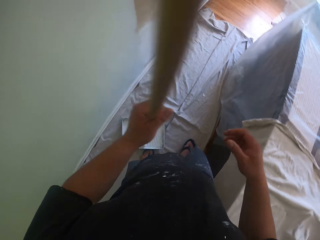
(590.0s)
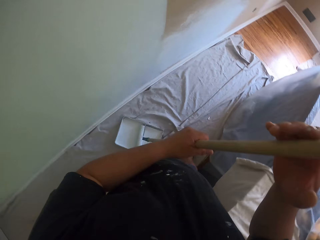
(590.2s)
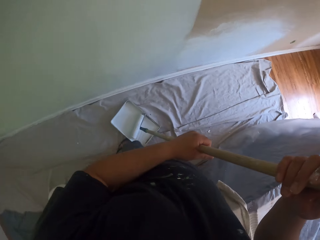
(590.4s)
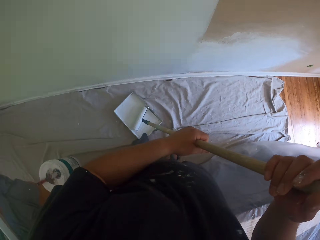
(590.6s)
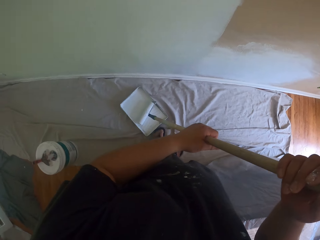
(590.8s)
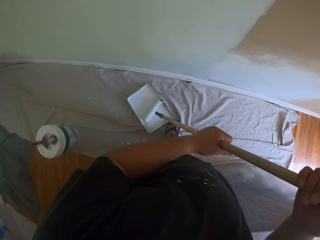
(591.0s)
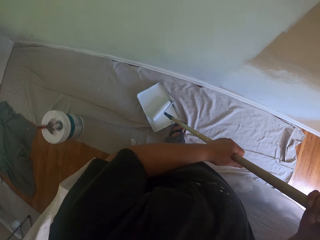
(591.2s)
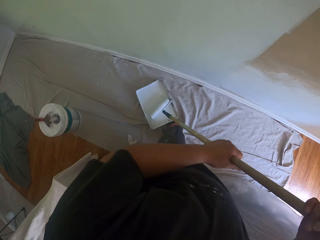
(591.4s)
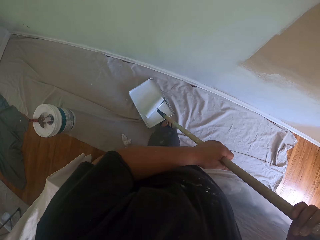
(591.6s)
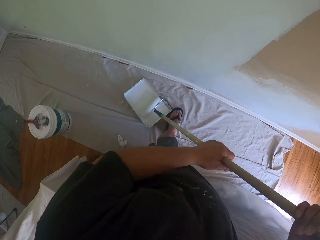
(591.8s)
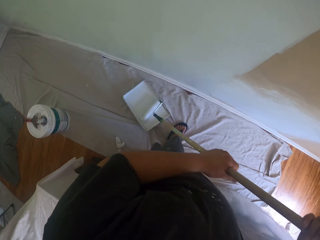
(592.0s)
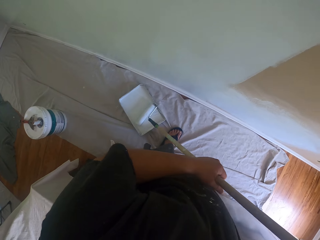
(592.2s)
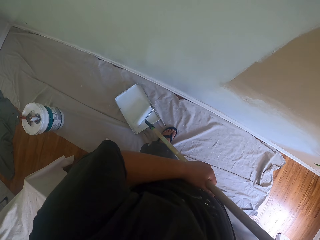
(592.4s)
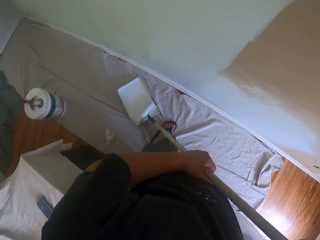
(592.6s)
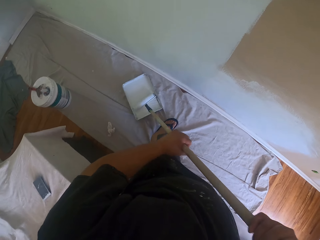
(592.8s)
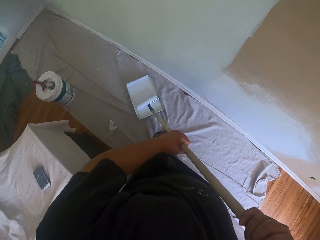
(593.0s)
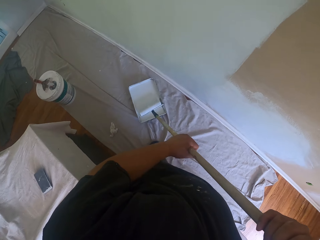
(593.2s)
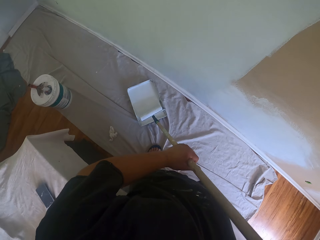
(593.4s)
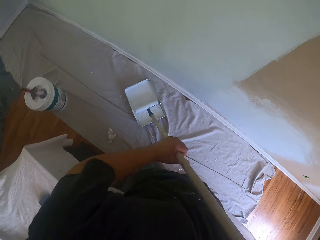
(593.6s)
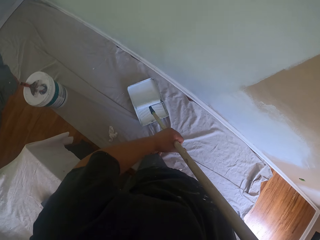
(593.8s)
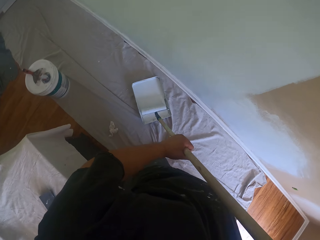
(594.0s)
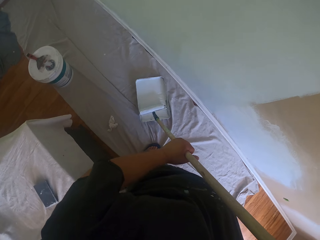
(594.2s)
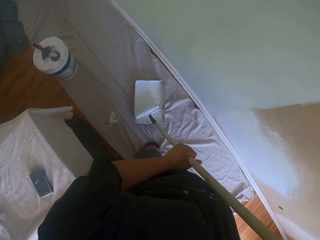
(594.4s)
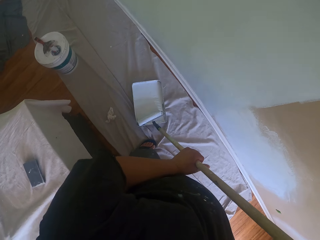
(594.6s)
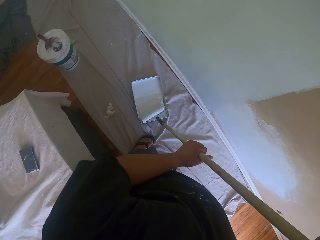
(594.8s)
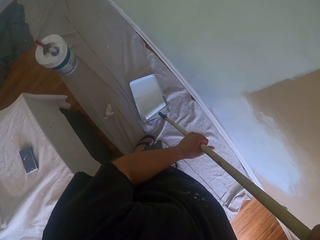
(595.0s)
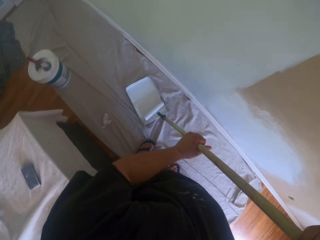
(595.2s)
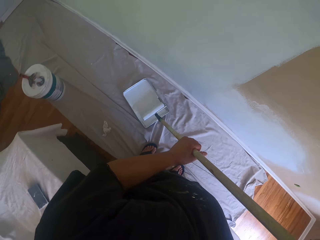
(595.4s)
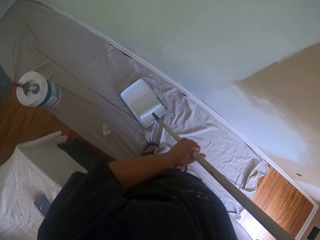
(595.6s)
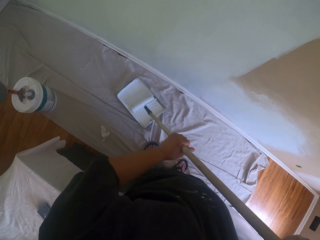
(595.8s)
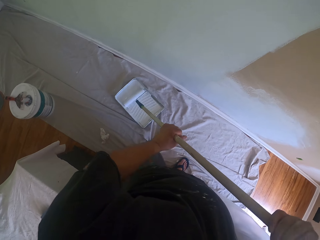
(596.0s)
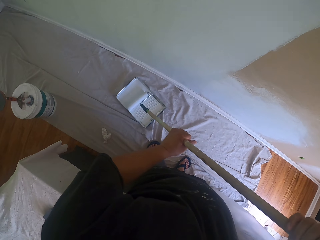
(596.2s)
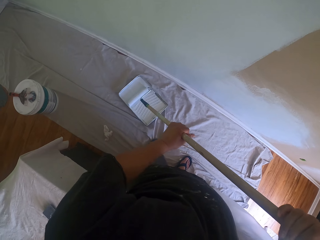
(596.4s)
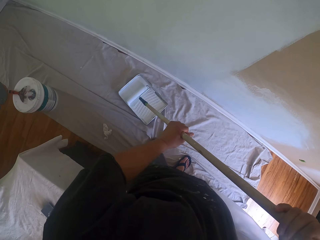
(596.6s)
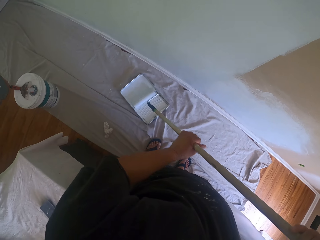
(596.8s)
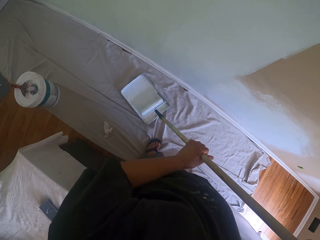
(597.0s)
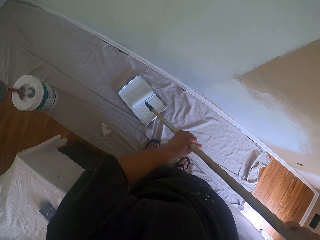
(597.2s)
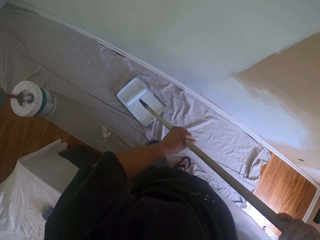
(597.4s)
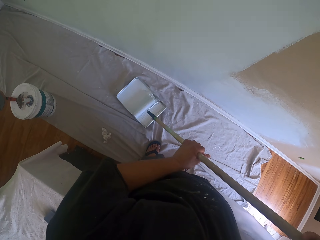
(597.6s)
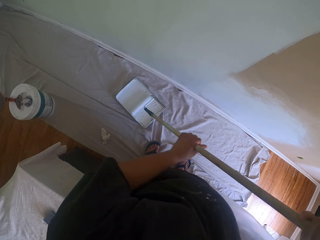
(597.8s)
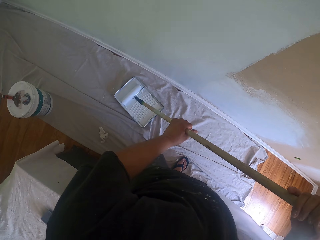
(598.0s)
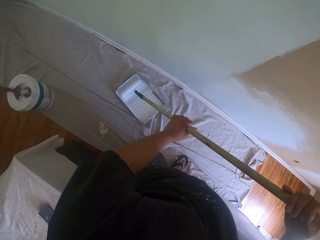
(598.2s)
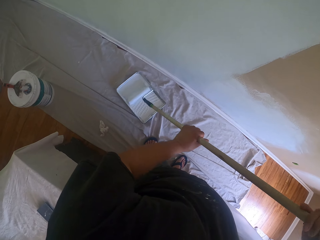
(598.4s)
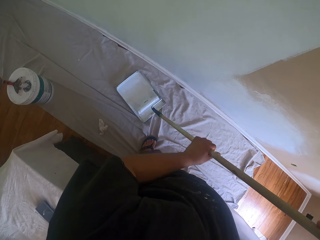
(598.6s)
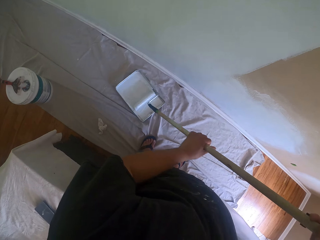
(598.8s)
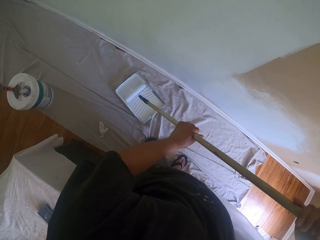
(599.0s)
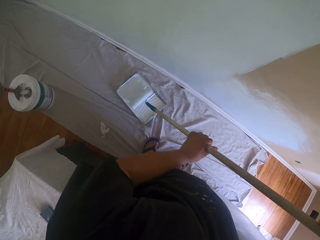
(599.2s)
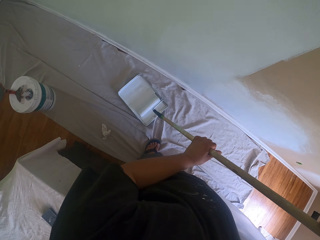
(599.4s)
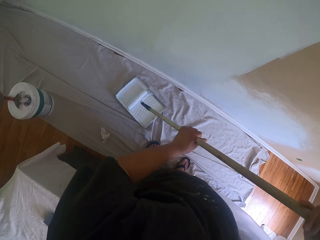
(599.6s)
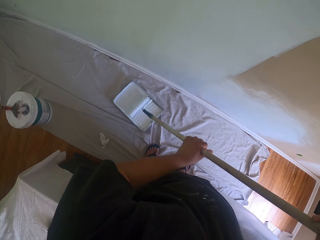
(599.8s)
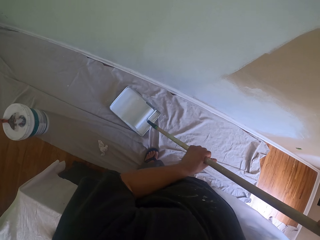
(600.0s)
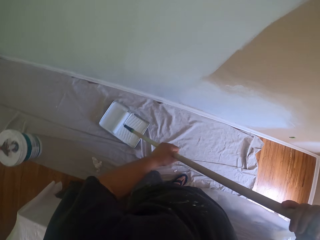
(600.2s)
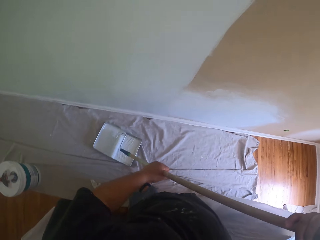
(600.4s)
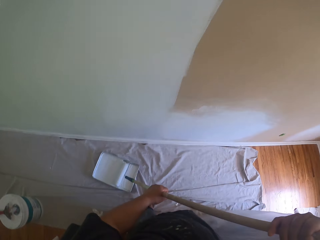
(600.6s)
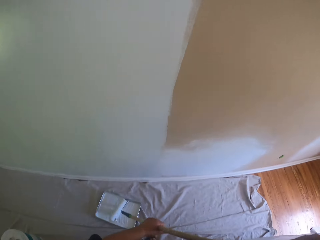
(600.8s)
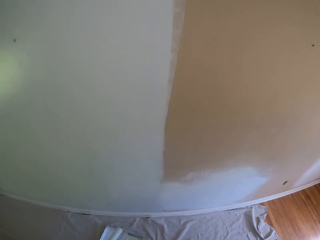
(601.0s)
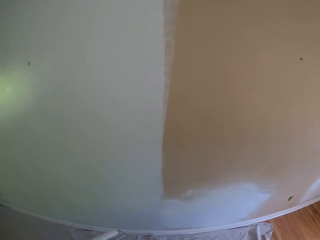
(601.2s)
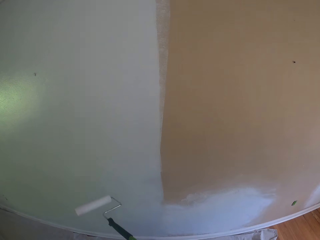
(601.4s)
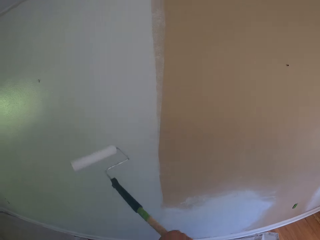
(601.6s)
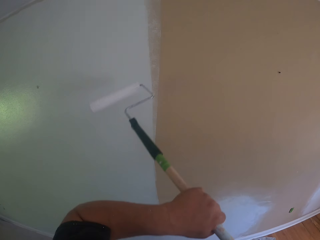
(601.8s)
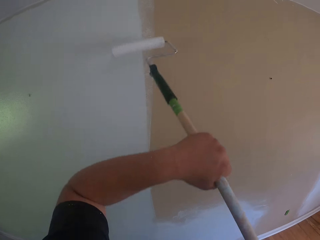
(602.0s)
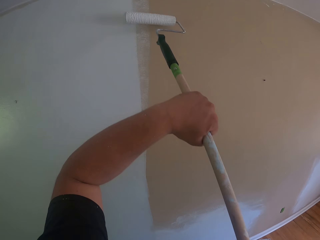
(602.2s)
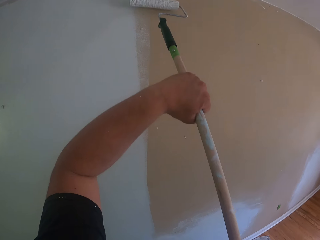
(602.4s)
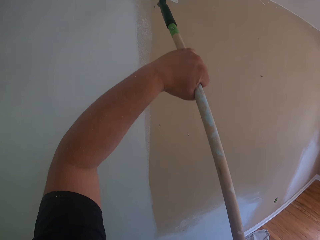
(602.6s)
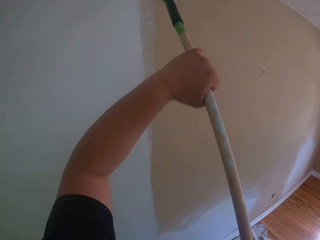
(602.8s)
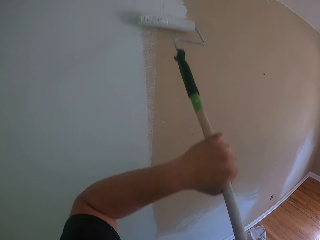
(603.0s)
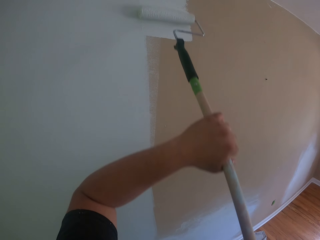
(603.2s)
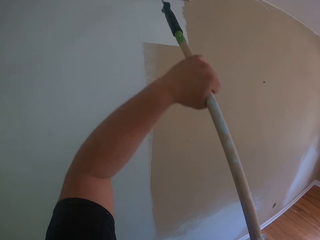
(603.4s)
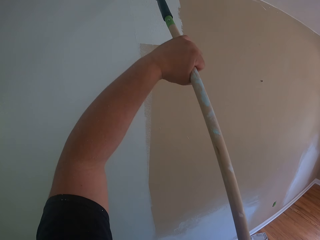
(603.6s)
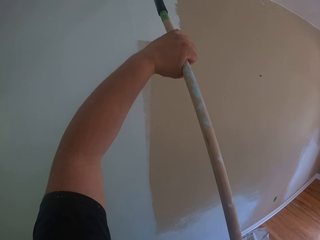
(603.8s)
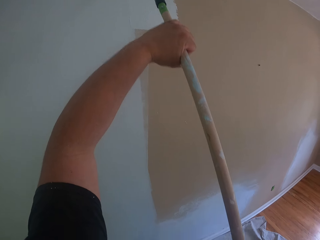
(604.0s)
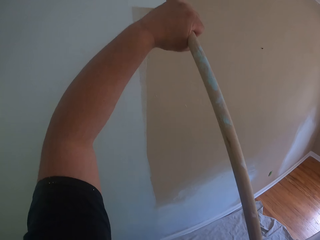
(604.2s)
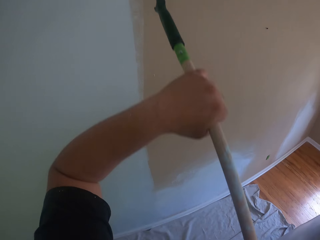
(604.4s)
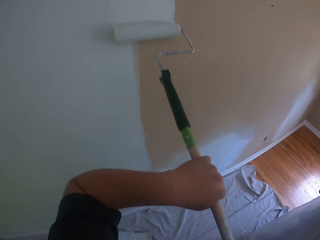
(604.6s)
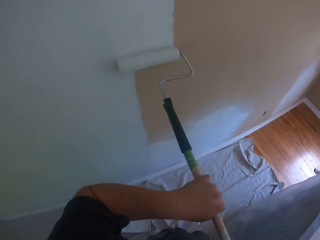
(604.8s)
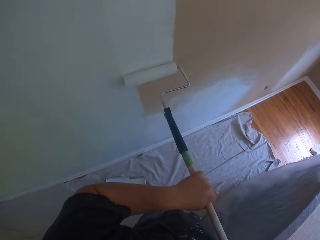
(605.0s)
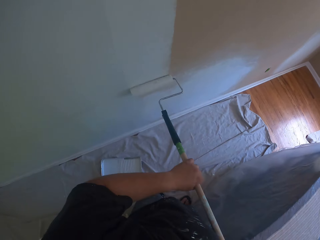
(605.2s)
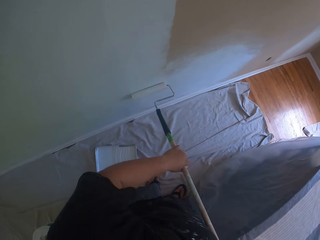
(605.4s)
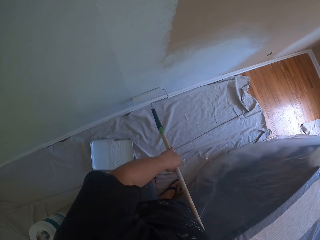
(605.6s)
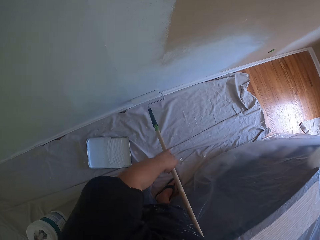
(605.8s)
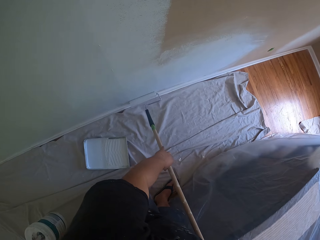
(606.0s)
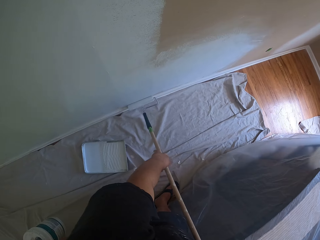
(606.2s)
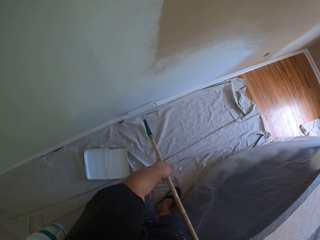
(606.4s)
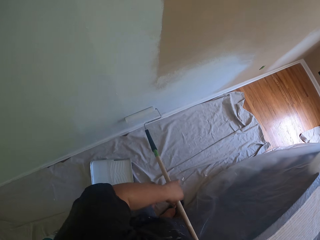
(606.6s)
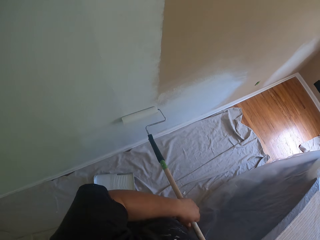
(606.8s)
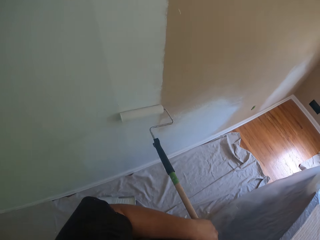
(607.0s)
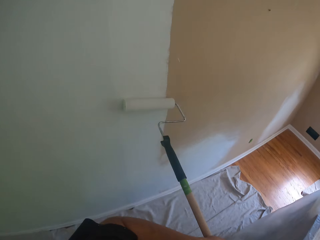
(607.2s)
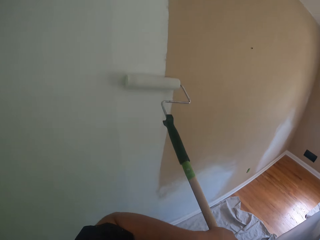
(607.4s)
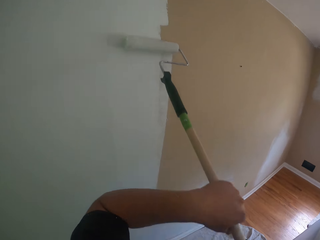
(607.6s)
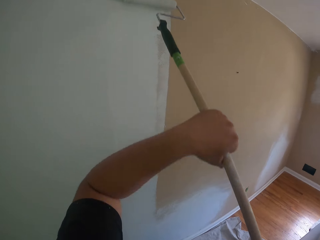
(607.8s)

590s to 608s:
The camera wearer moves the roller brush in the paint container. They paint the wall with the roller brush.

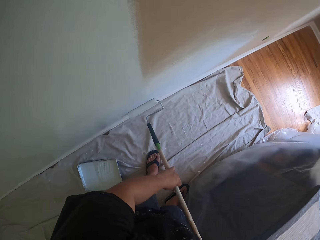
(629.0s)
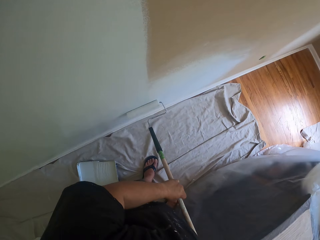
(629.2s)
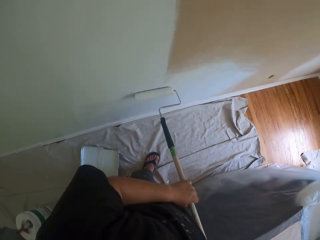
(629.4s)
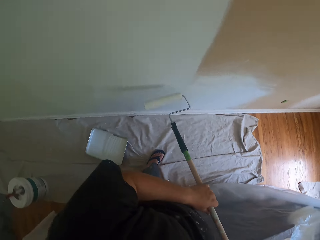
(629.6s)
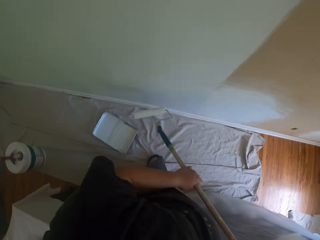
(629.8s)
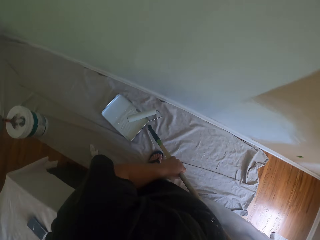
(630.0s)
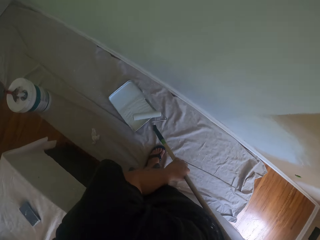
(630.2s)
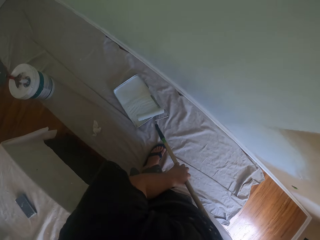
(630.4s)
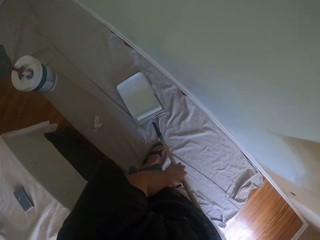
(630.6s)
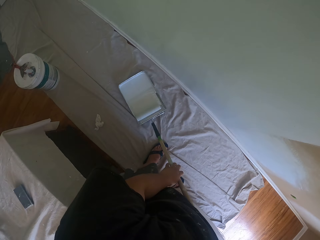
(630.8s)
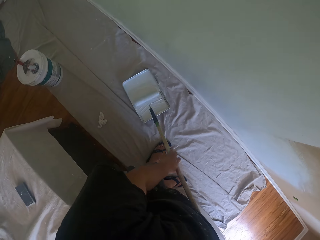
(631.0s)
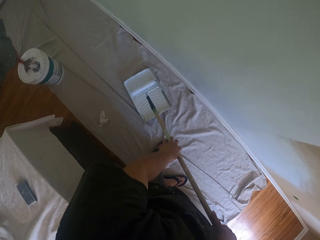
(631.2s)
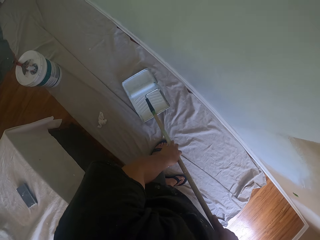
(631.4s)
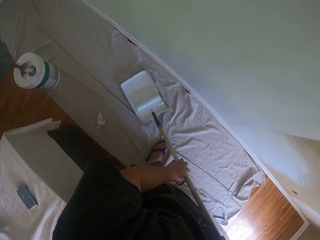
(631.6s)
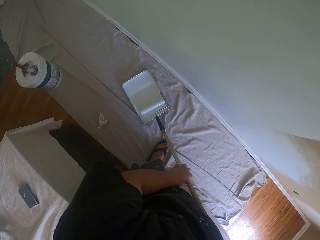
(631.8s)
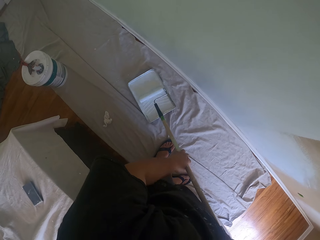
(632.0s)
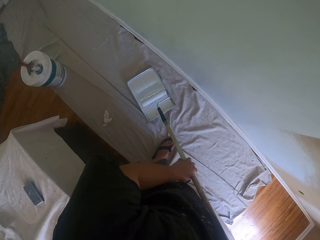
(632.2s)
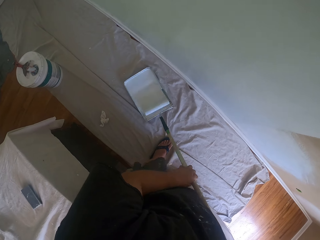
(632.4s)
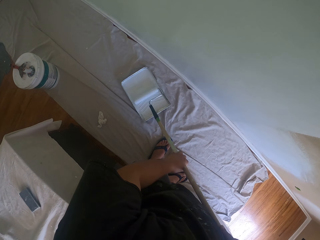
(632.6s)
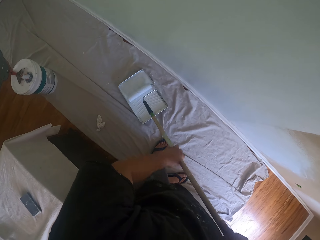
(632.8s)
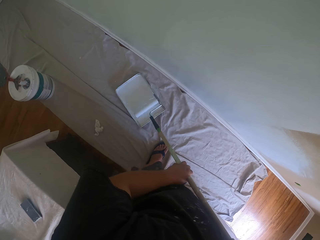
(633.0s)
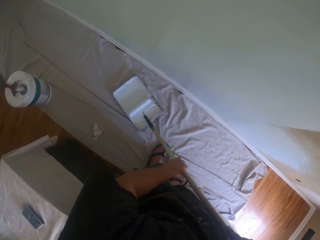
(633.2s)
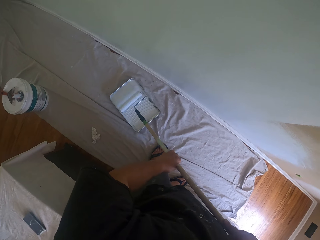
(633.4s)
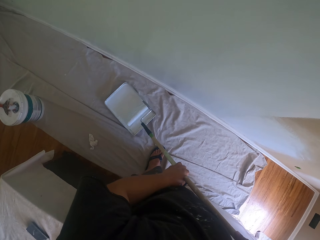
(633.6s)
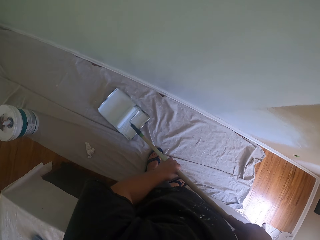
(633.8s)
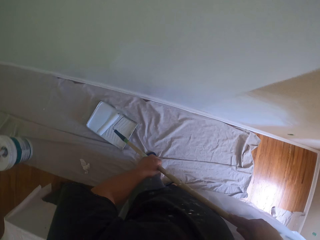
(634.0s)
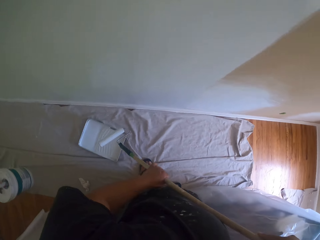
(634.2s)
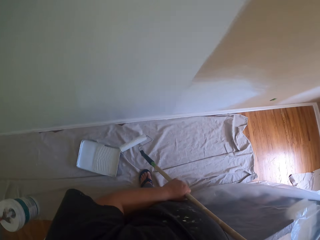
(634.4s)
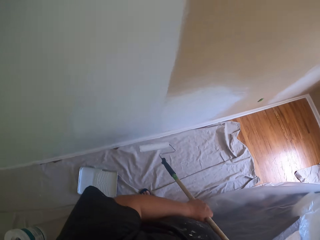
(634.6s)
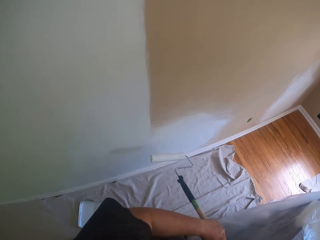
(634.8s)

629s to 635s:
The camera wearer rolls the roller brush inside the paint container on the floor. They dip the roller in the paint.
